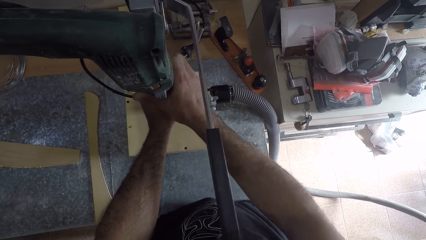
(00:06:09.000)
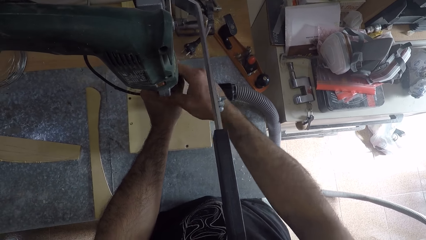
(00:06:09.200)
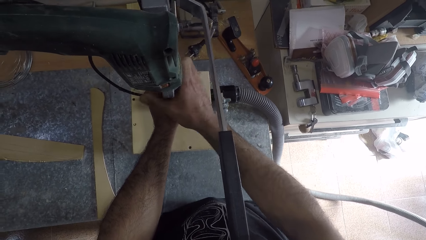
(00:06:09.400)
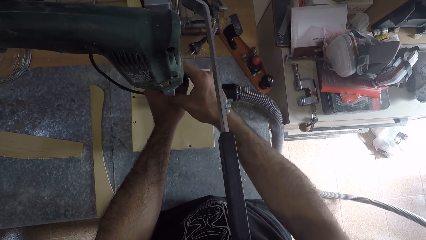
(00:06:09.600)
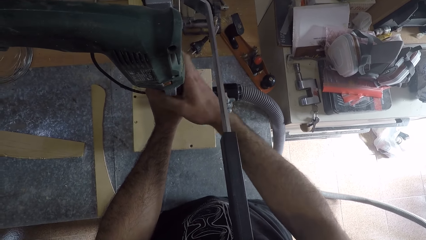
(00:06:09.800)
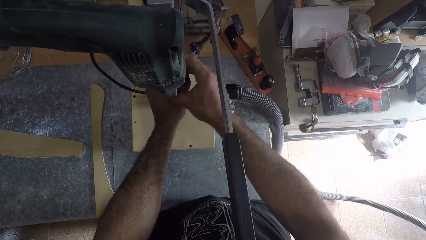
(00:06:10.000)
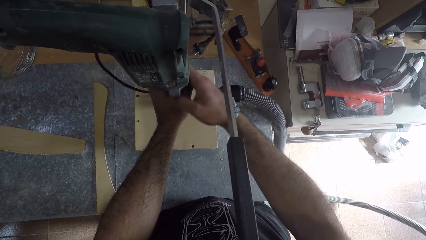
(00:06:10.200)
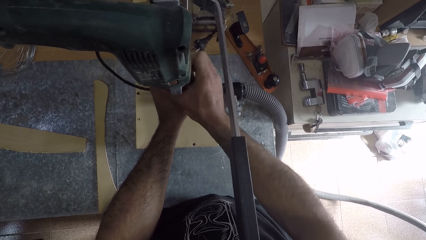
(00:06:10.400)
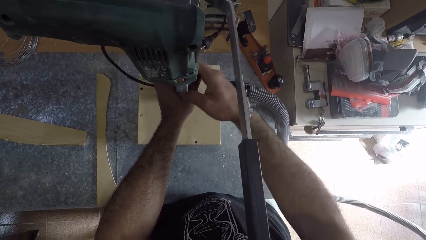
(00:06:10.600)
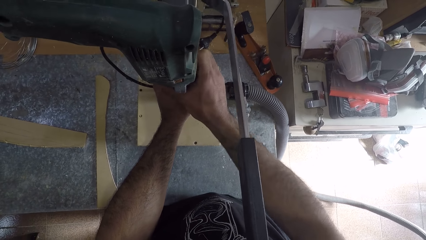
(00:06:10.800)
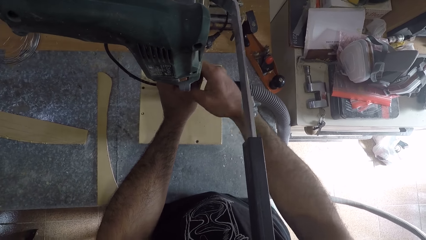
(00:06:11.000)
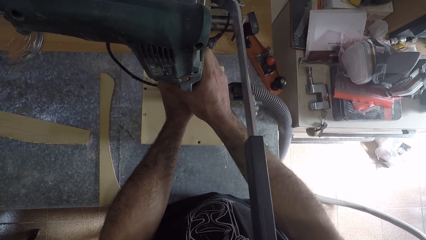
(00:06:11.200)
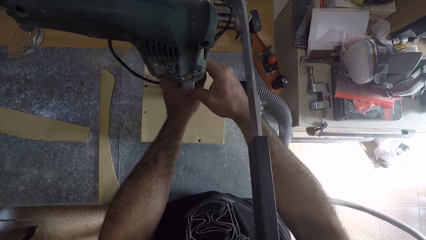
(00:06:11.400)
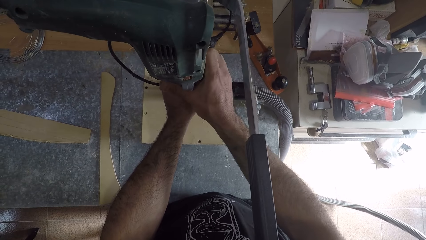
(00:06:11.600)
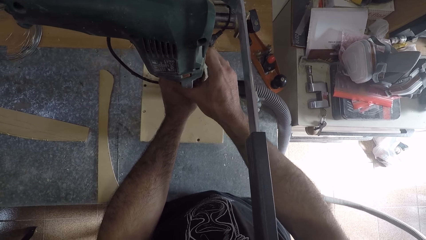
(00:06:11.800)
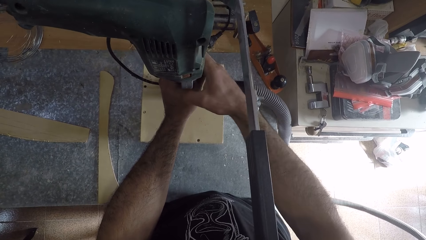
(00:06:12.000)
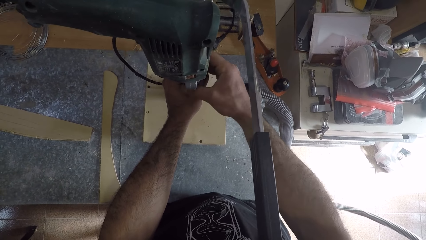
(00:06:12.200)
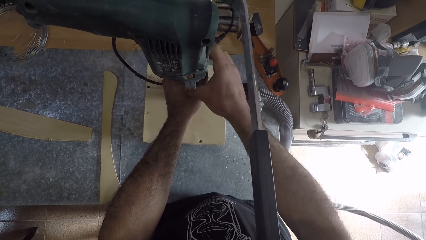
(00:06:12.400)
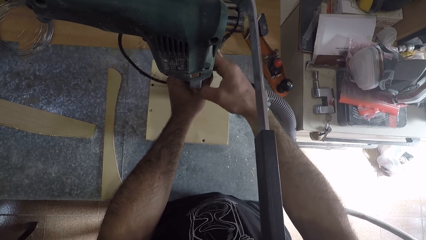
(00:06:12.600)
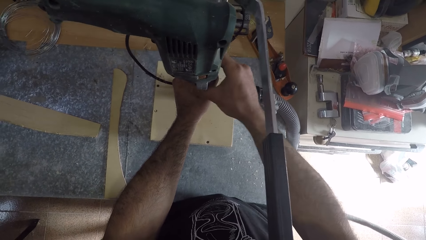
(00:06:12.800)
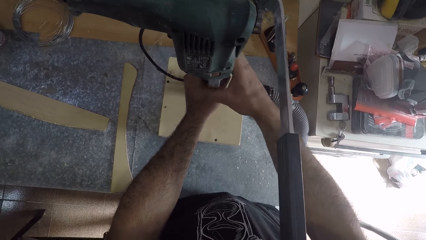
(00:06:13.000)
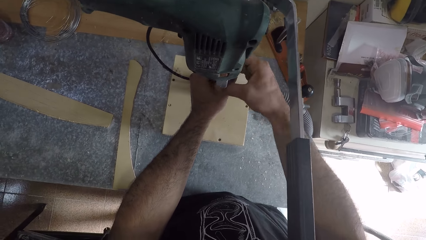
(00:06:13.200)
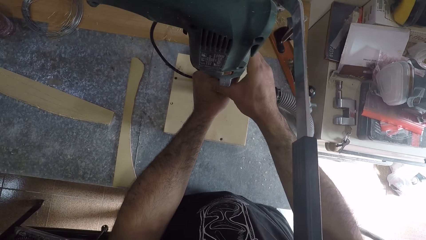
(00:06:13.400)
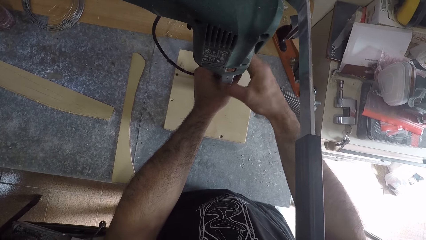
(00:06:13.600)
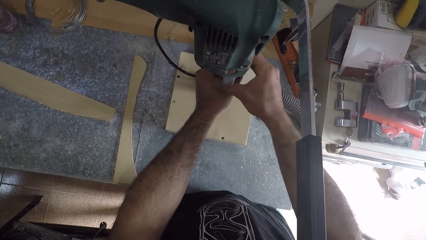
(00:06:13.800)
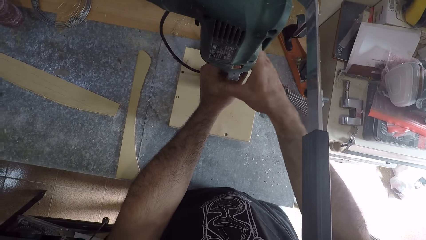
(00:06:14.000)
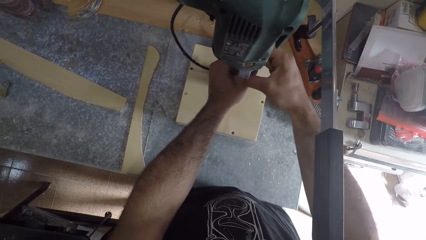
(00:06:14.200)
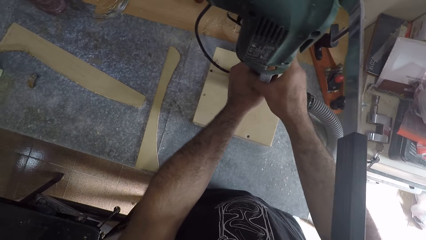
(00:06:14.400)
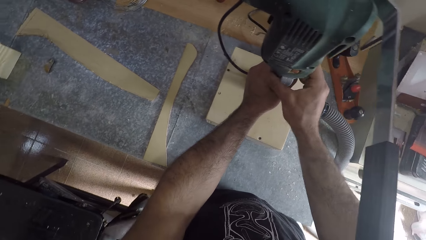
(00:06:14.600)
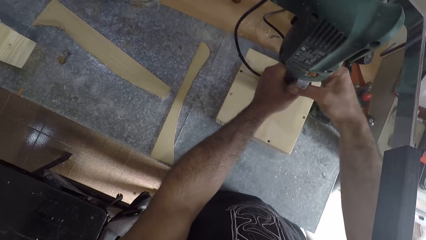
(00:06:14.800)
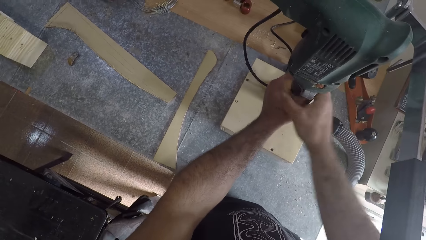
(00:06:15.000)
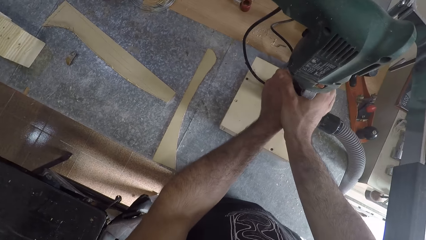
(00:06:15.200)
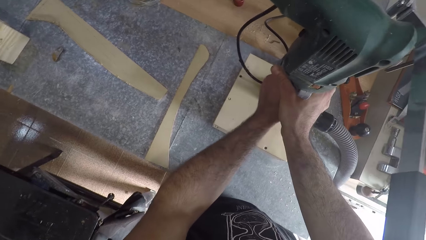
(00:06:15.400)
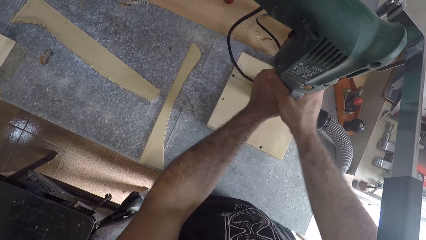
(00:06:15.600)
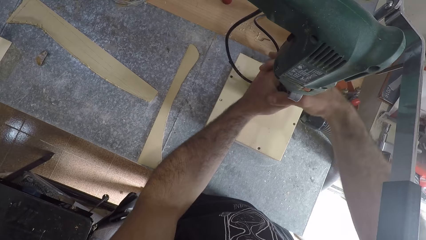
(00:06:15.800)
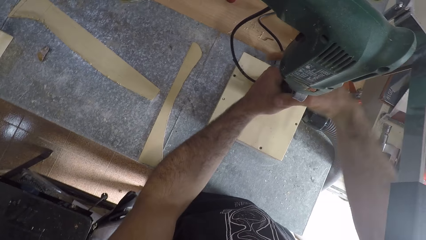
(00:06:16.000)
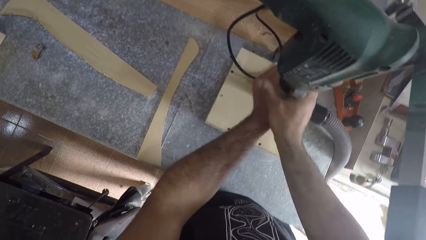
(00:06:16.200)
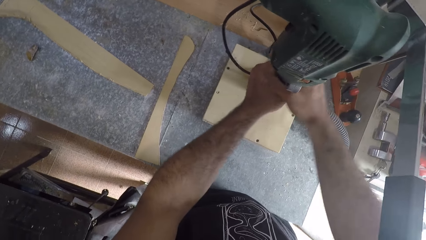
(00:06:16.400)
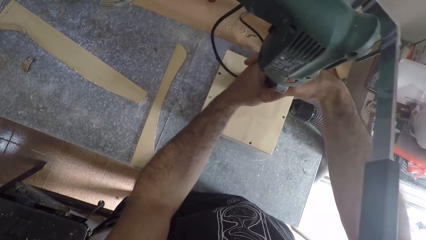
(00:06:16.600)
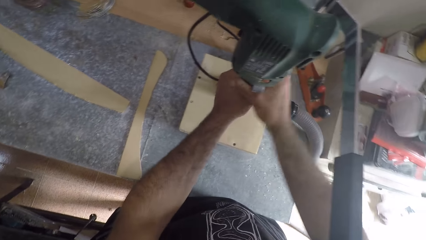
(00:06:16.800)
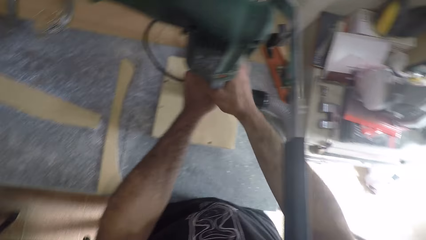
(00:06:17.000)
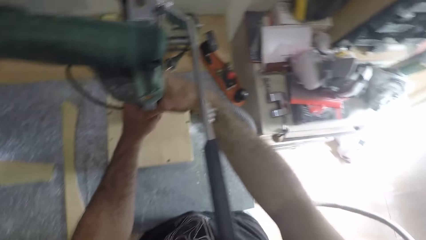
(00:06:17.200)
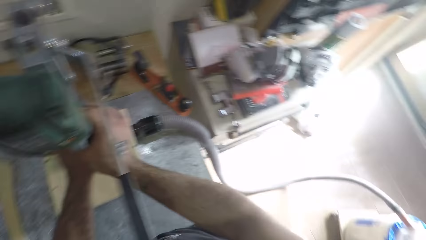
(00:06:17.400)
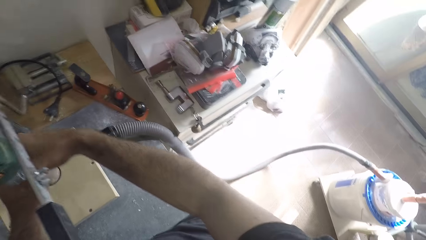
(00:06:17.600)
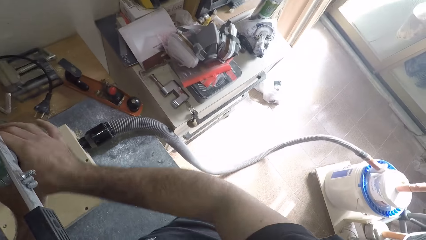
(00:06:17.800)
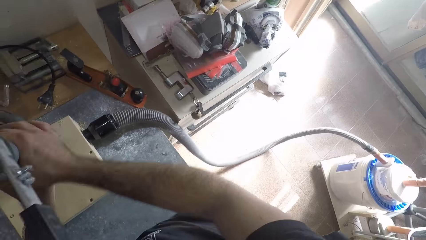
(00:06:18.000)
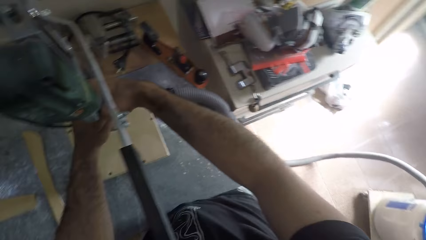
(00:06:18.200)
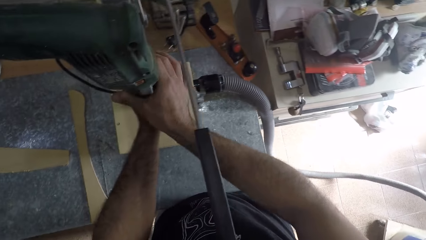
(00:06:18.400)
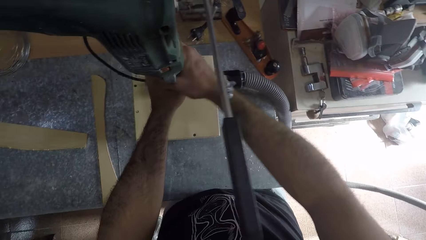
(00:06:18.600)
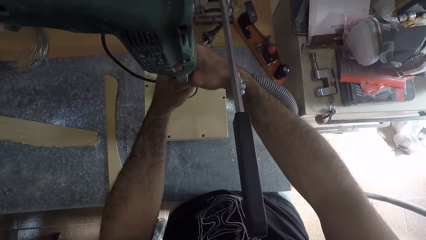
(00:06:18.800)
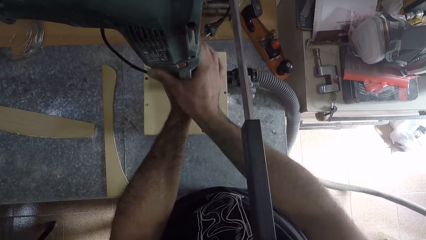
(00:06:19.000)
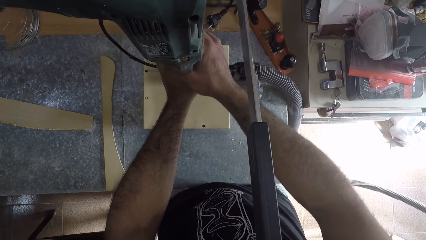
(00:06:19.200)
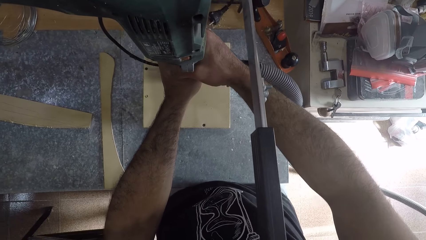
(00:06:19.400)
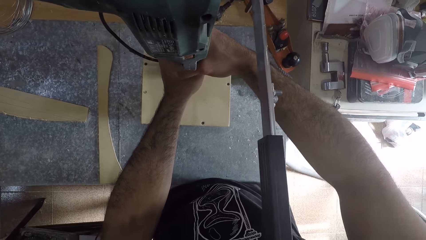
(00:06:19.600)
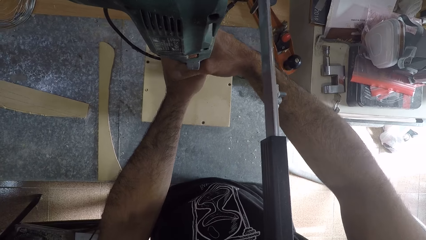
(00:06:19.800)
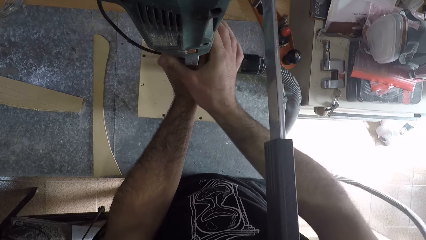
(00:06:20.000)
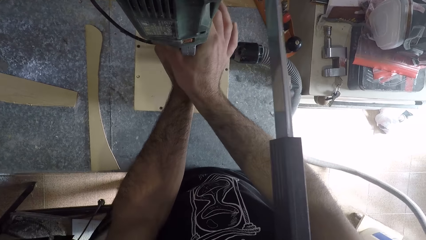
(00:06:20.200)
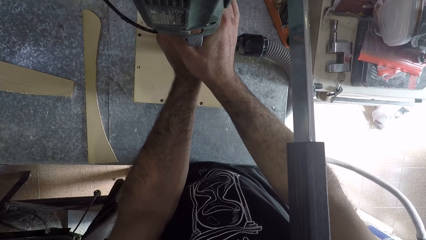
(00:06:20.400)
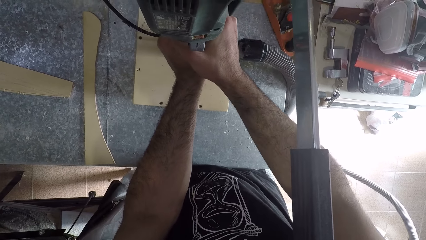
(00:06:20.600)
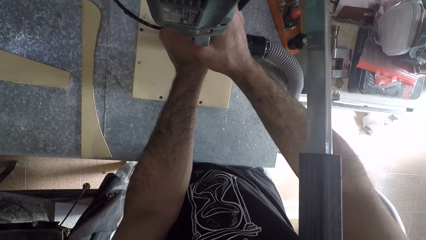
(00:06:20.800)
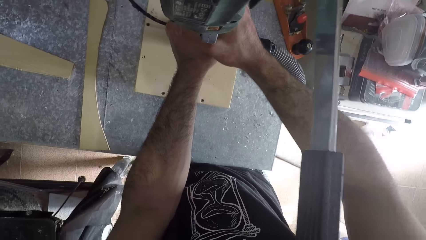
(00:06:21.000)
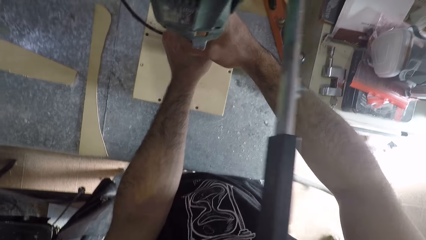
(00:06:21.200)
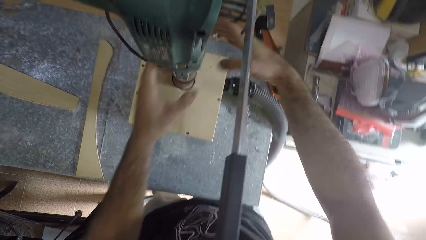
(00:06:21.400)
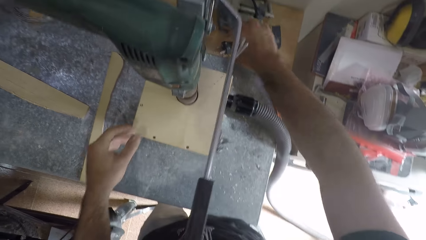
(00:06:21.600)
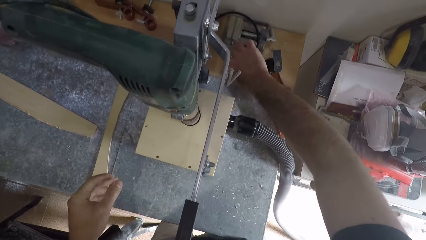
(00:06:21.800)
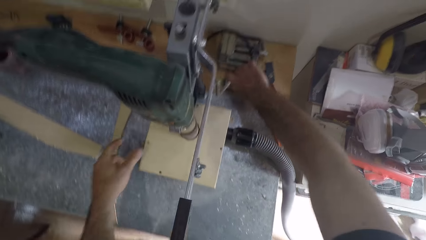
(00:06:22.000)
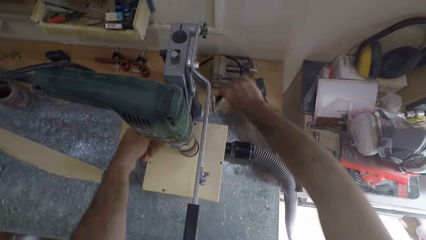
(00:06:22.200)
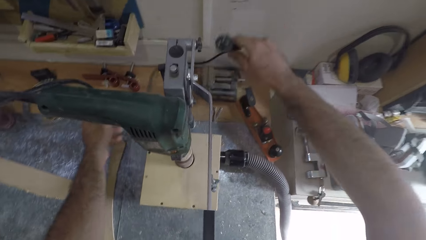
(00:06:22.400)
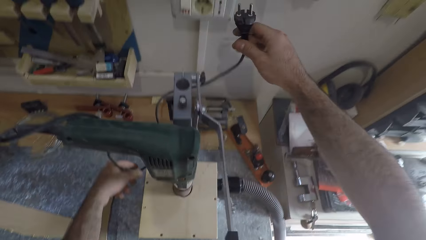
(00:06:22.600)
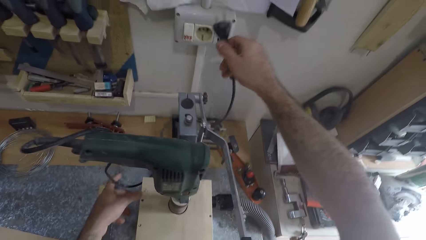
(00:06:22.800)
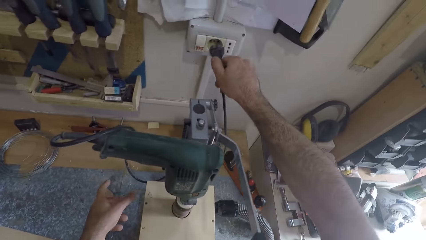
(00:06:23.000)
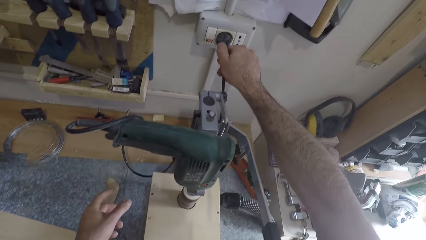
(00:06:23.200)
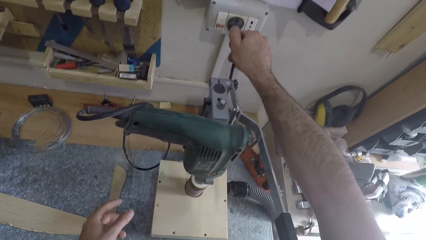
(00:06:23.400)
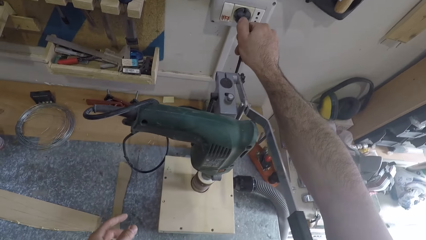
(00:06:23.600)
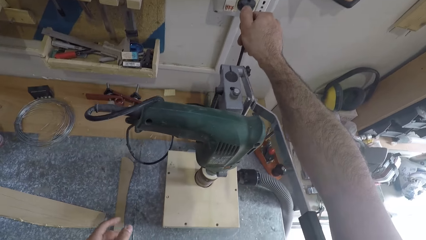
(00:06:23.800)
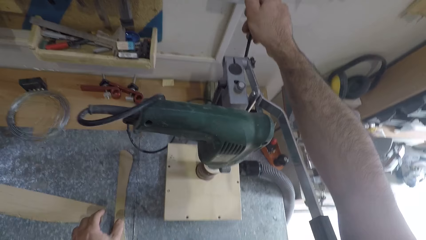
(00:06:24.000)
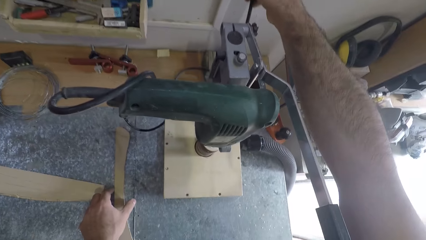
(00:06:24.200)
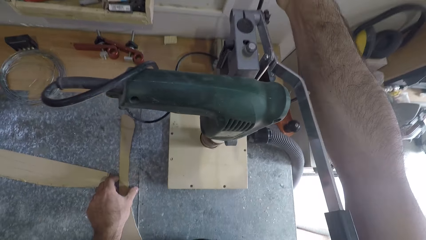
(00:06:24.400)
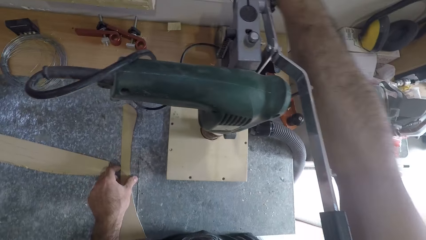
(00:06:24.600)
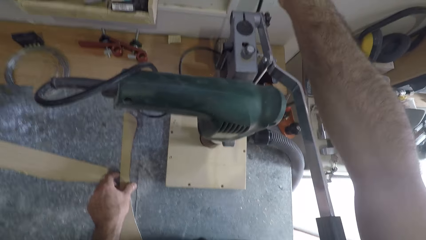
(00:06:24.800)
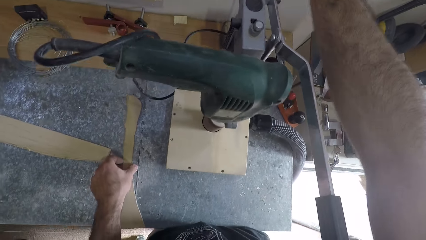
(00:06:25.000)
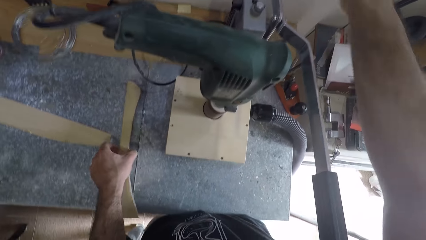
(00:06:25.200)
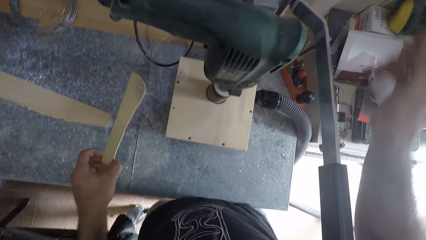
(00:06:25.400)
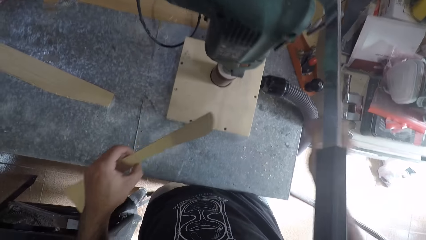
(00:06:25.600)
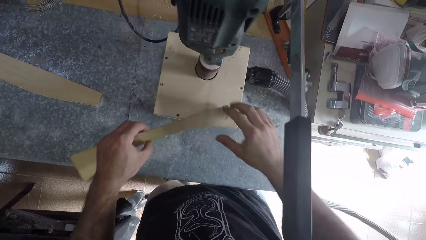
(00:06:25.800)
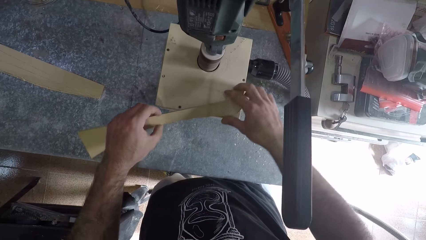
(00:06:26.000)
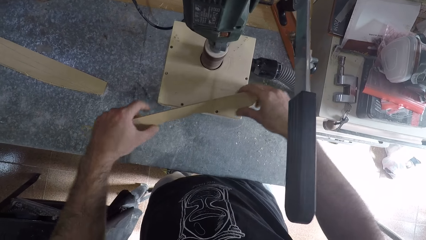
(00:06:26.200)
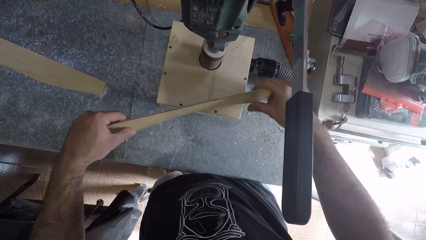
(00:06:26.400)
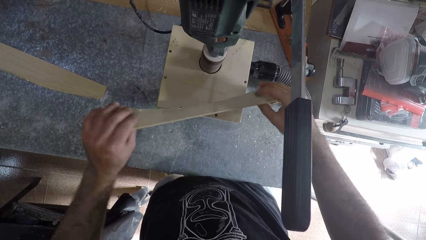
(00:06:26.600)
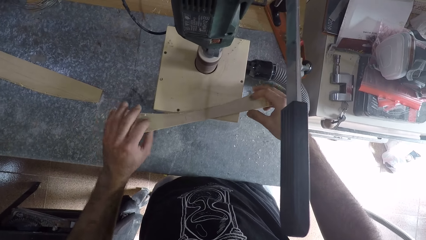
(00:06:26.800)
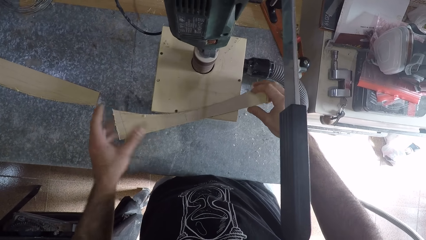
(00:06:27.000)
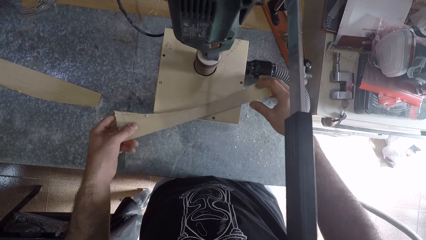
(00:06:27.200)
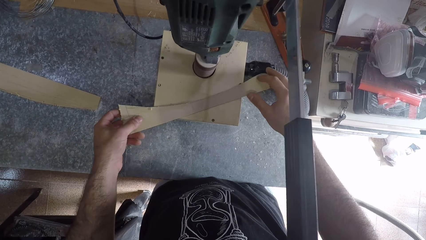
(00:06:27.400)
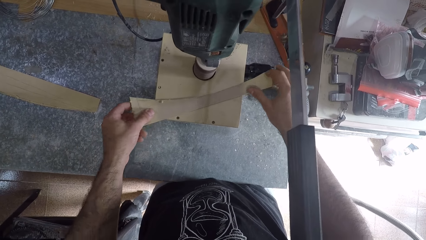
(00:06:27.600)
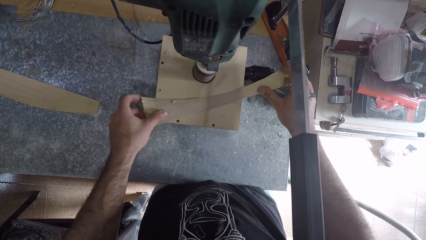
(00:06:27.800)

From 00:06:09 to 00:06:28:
The camera wearer connects the cable in a socket switch. He picks up the wood on the table with his left hand.
